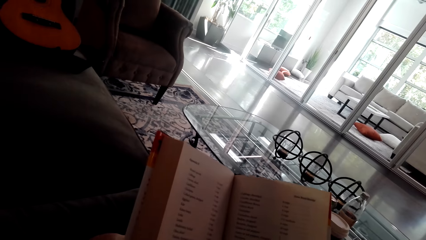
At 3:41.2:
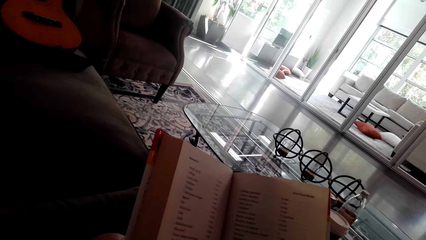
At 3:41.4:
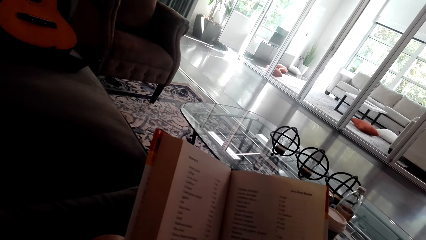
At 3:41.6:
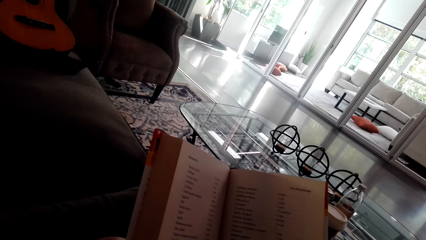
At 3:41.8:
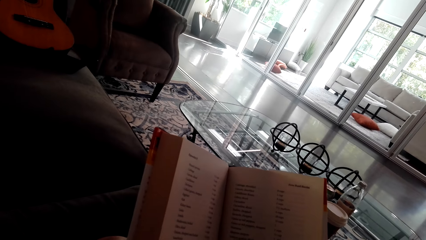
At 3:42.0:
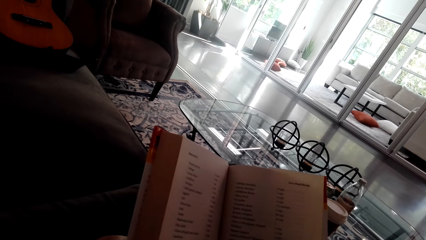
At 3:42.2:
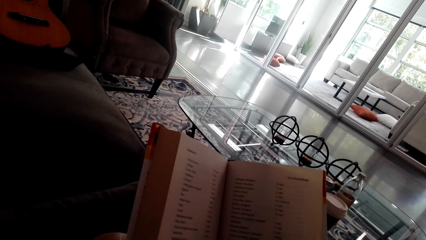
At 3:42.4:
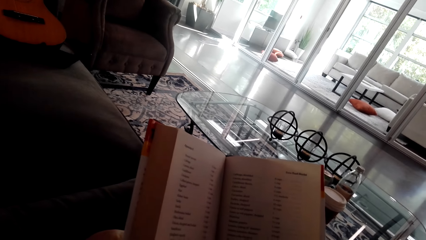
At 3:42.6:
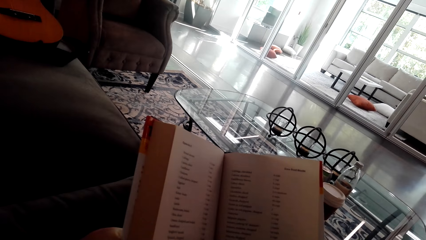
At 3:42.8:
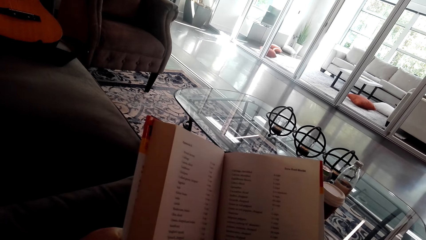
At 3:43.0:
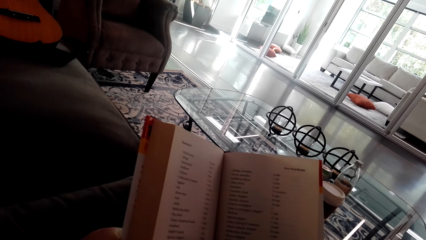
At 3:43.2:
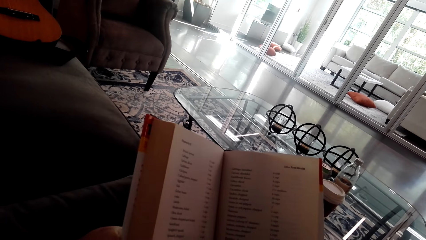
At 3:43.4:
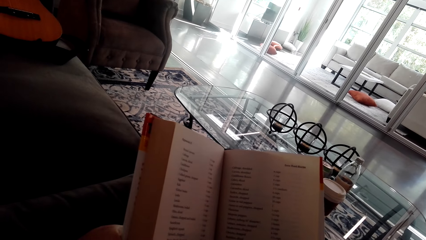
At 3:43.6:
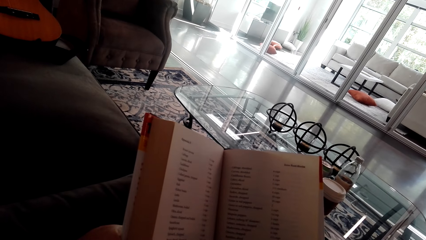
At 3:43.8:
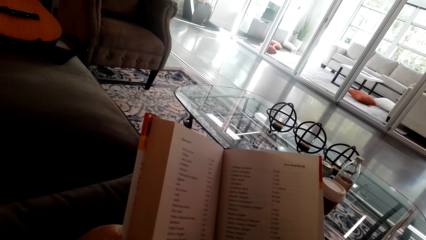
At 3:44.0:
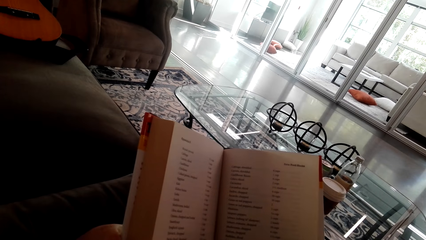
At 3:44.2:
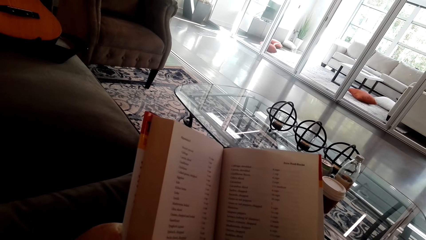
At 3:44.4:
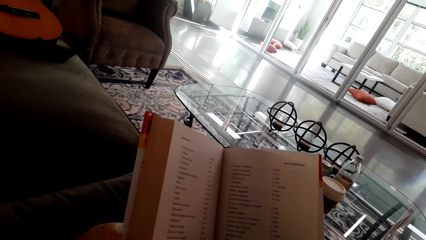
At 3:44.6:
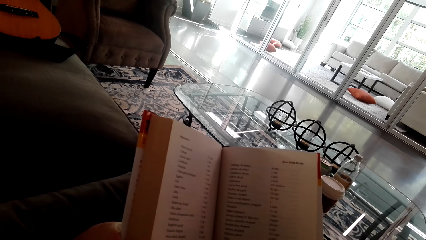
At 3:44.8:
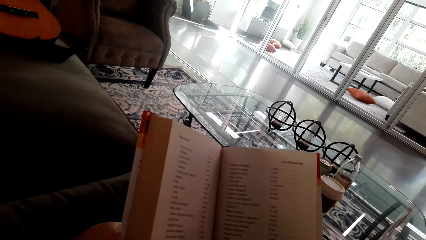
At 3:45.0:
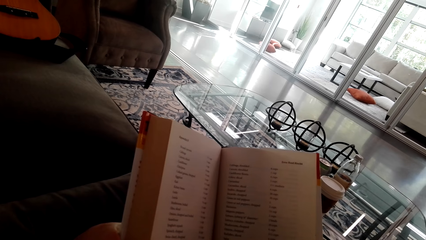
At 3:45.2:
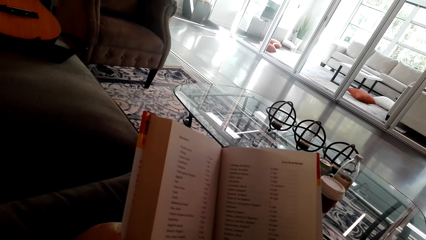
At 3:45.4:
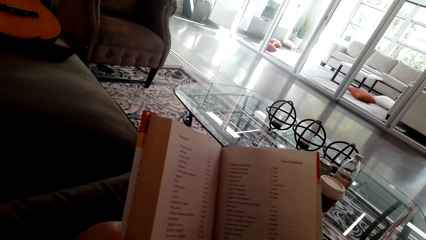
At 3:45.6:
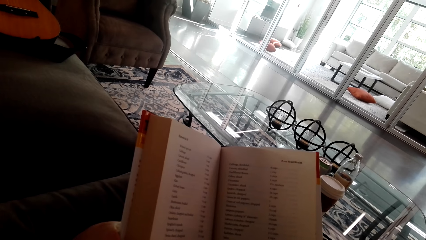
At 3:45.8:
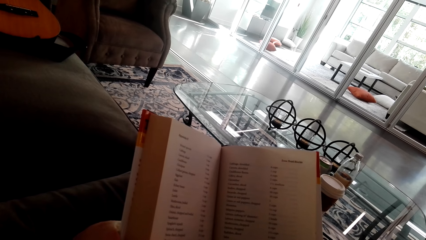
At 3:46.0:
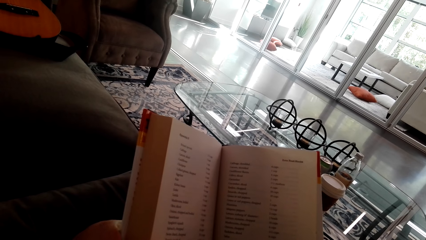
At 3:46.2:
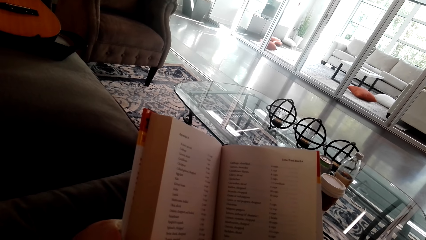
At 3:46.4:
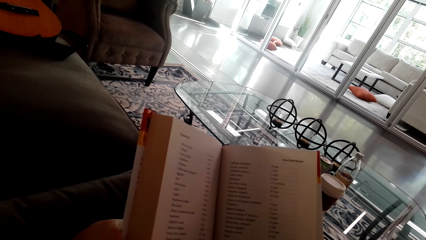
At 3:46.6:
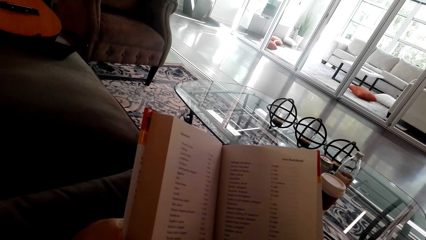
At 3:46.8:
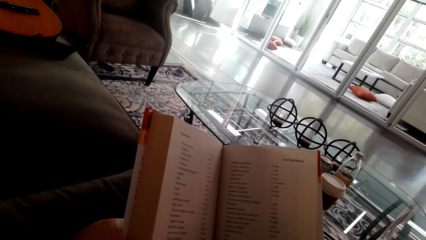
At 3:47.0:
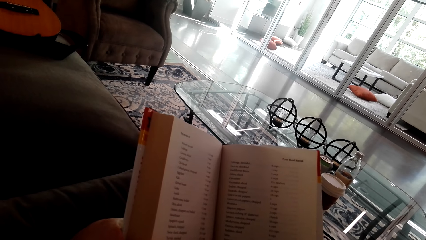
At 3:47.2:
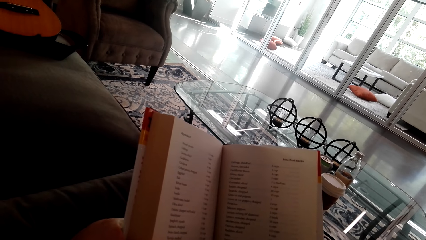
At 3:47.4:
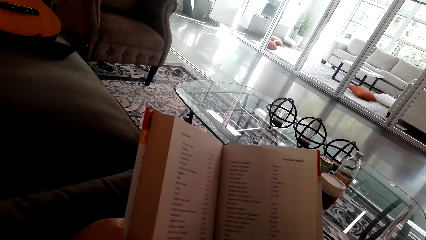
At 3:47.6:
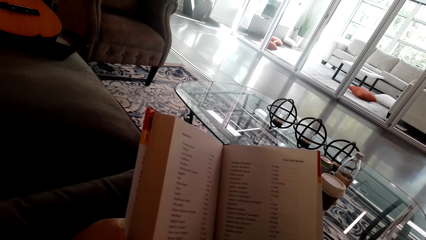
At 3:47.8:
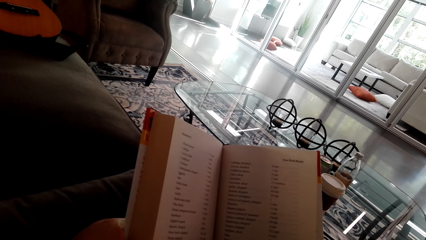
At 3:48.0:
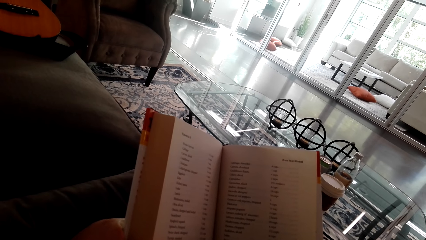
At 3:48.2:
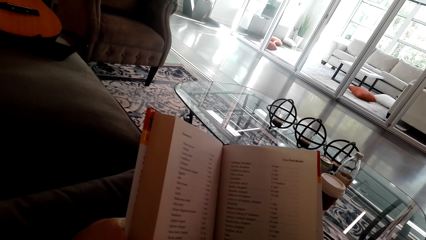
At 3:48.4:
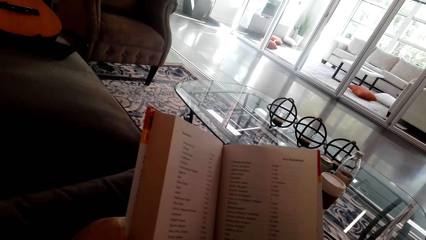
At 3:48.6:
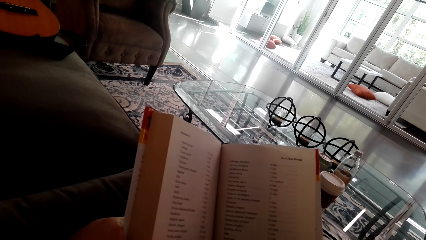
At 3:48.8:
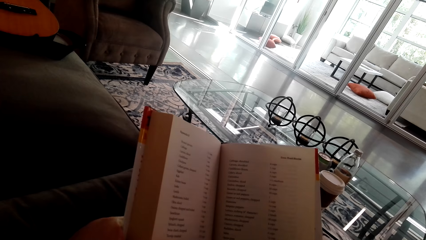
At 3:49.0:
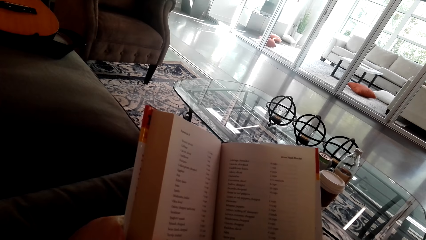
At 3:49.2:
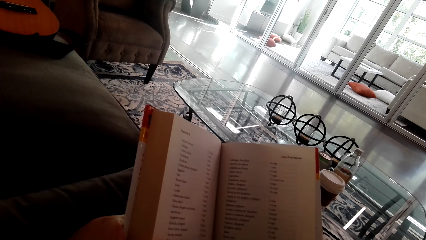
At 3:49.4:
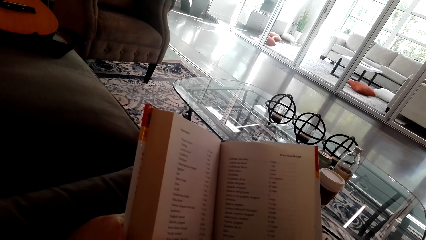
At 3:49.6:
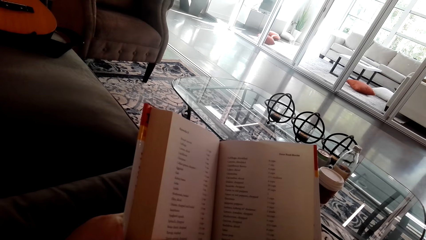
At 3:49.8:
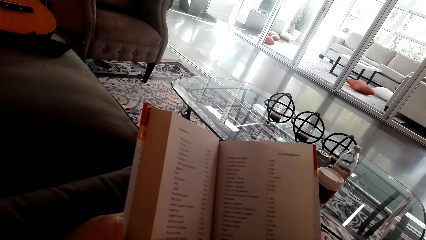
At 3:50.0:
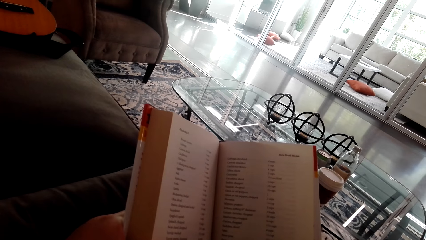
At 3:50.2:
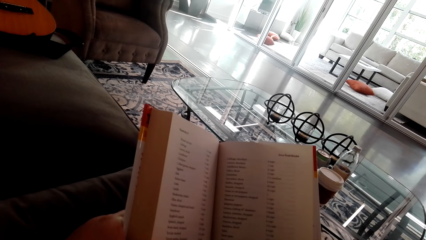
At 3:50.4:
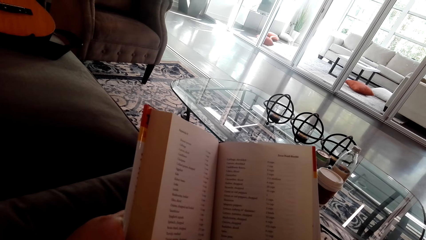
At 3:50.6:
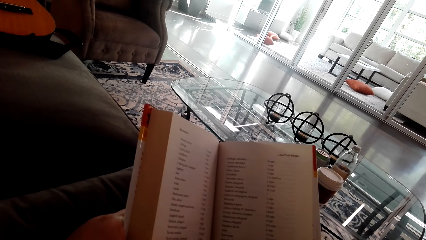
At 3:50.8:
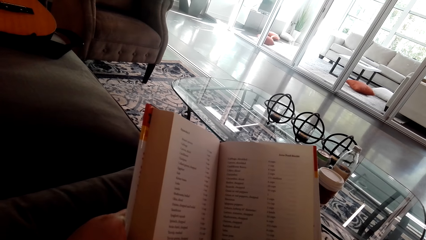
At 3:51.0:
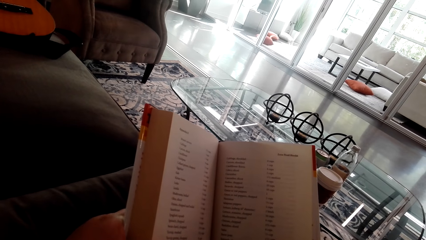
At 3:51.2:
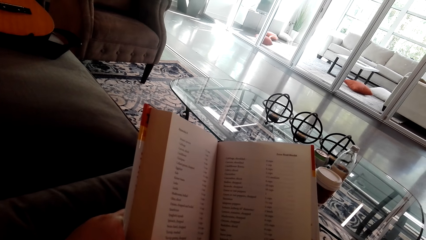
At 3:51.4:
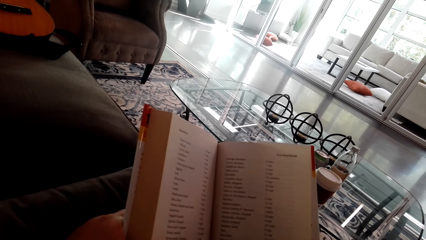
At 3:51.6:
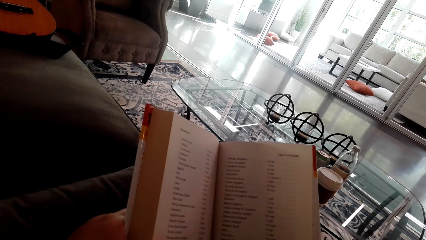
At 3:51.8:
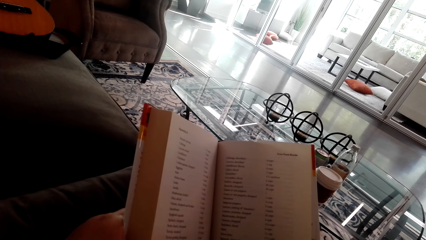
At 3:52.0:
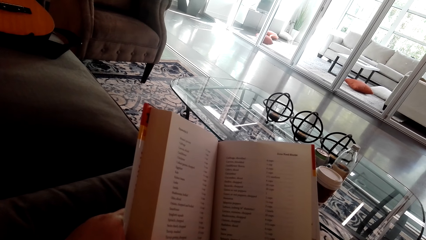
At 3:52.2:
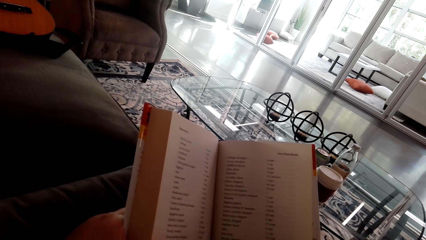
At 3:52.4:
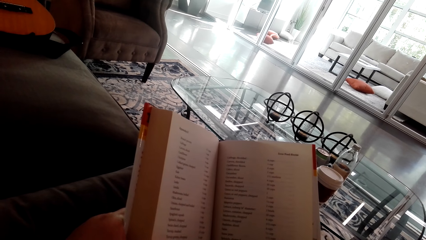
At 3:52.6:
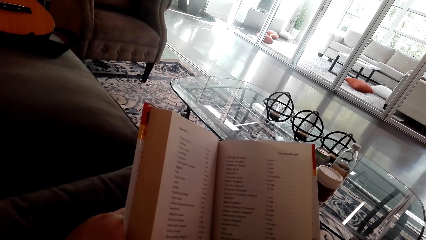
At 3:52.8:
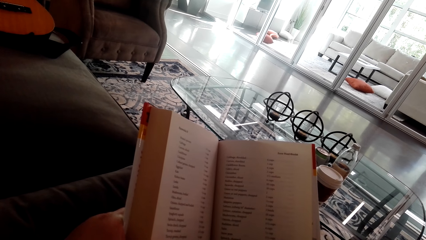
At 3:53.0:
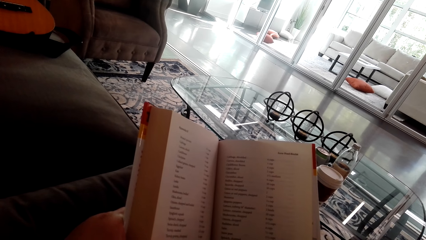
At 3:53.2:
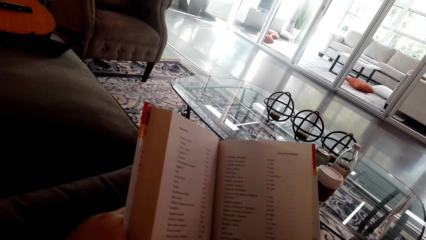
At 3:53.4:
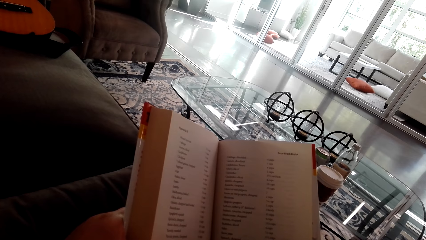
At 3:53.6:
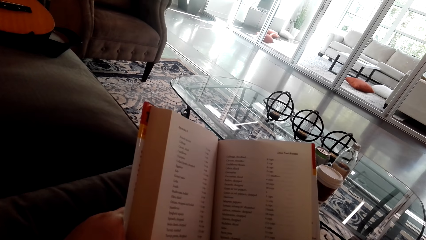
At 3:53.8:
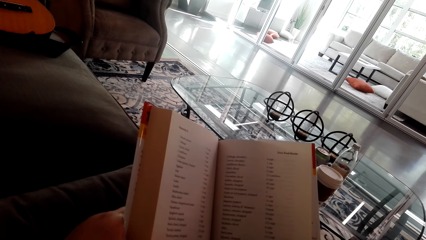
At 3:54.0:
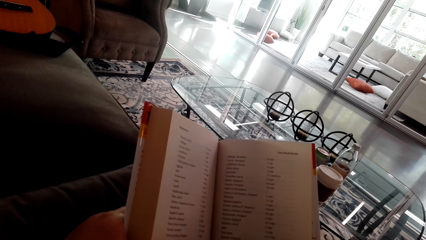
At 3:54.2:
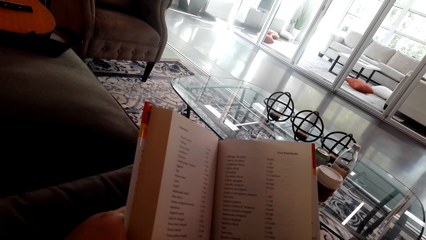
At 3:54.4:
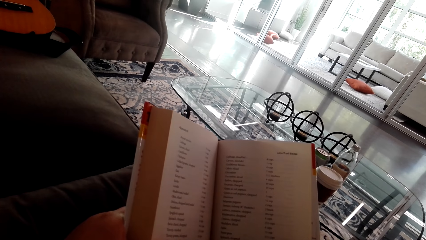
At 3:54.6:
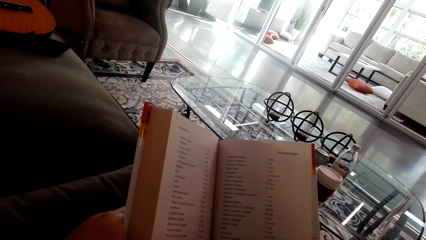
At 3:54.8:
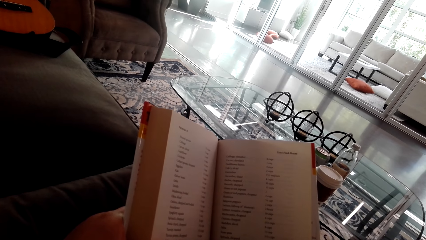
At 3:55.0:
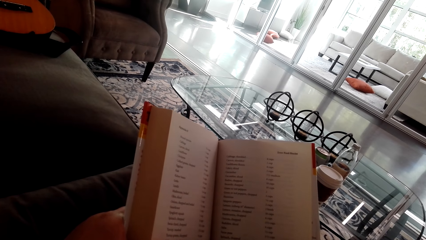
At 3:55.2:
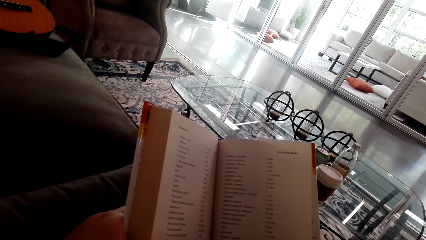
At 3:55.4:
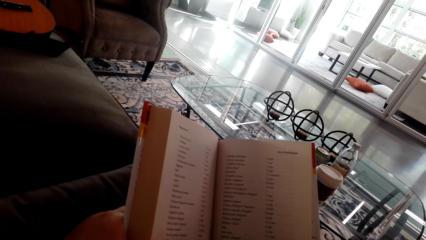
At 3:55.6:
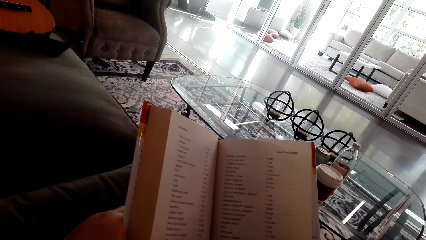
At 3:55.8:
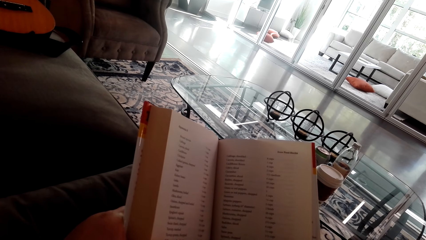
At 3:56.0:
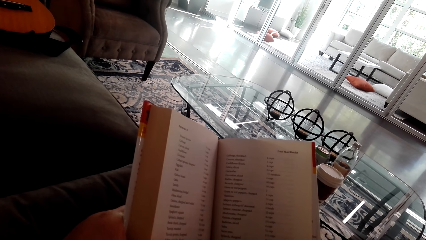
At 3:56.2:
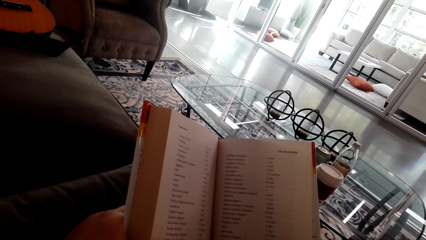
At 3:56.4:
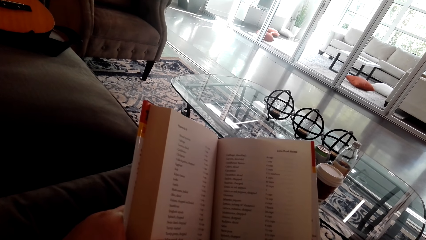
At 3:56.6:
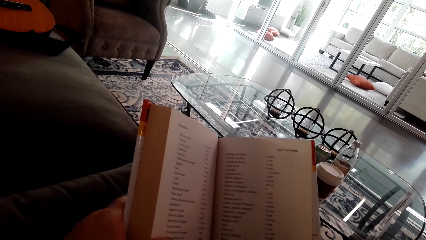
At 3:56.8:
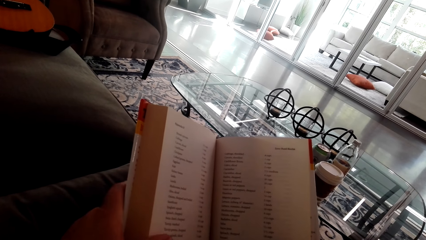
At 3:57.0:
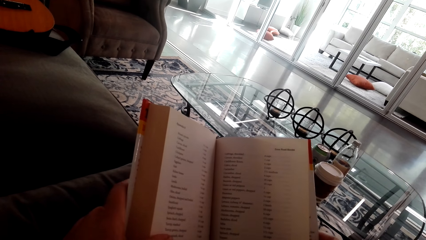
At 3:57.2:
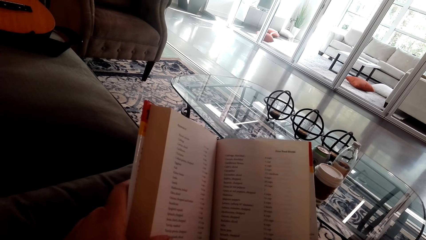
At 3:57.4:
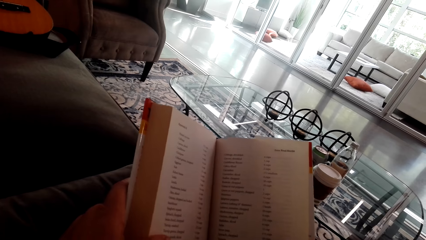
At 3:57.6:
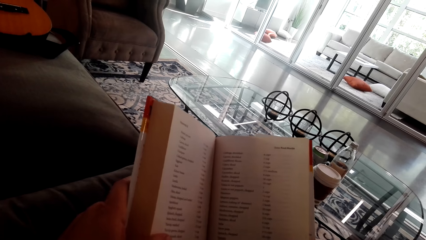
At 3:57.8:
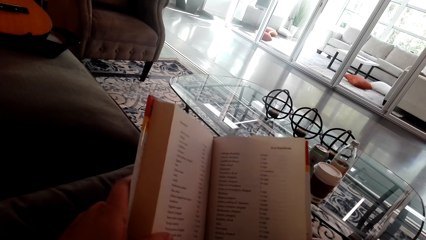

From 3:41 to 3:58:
The camera wearer touches the page. They read the book.
